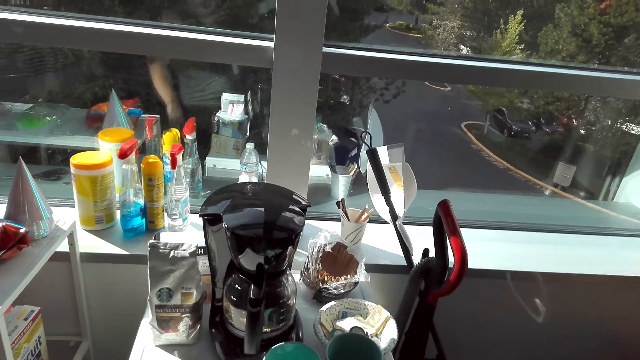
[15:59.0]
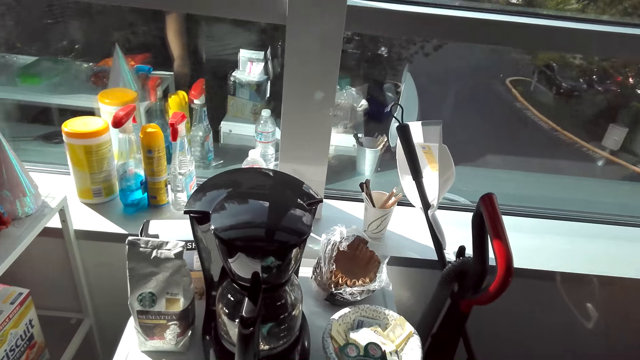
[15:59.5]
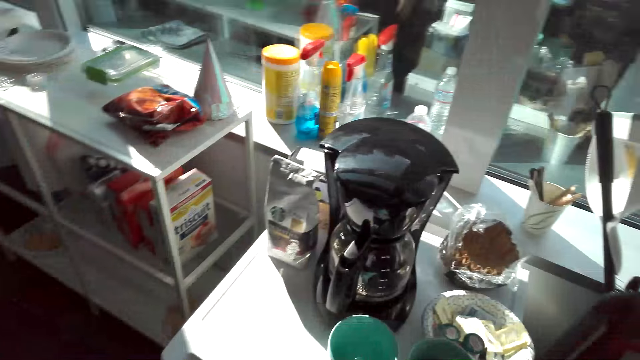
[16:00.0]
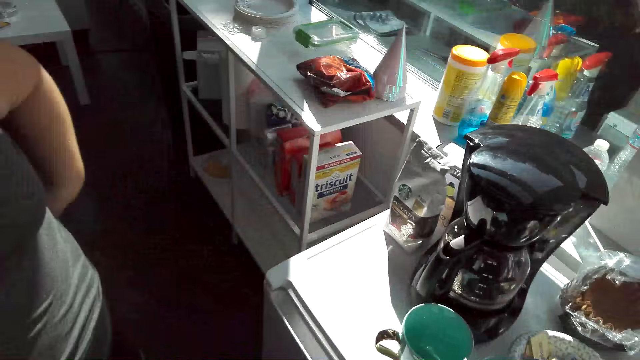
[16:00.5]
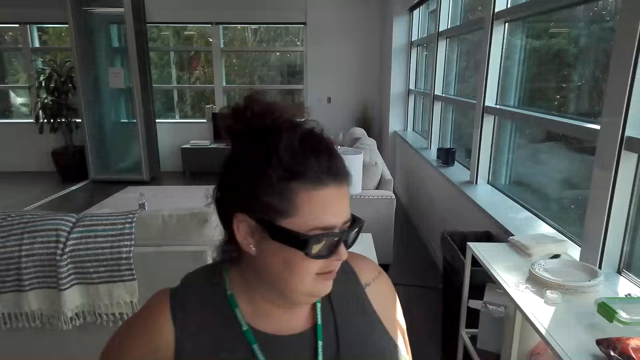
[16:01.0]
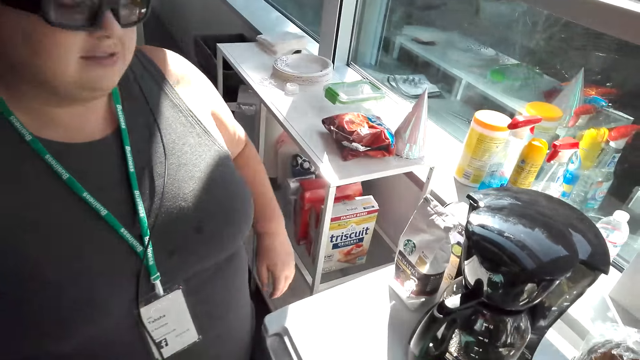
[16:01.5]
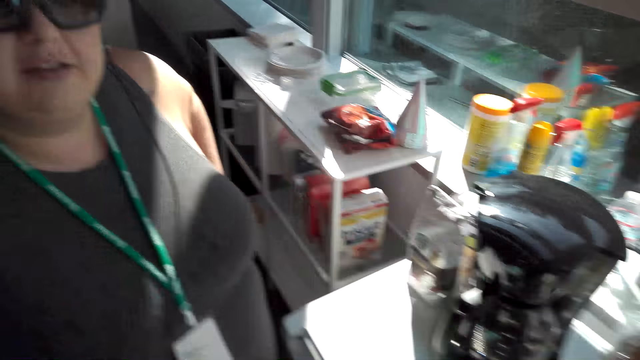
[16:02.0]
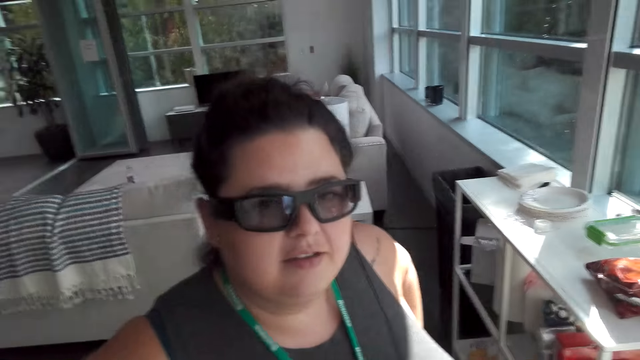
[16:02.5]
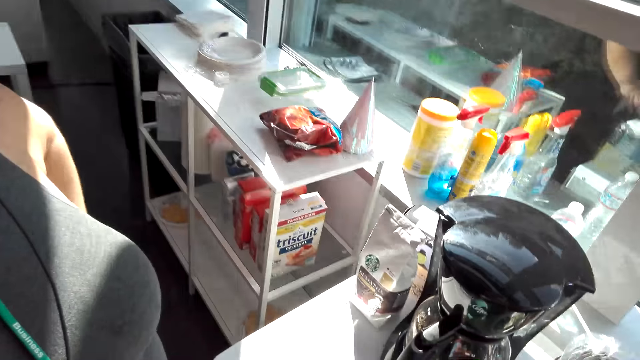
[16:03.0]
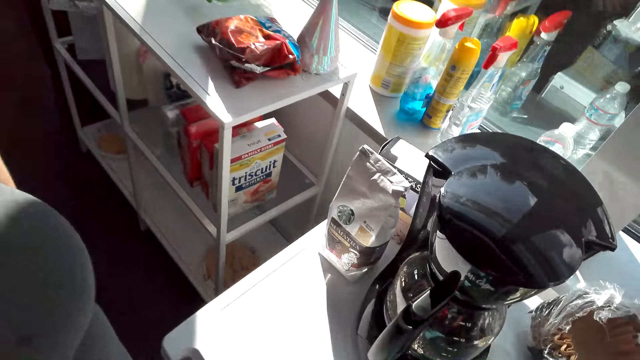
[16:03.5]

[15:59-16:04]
A woman converses with another woman.

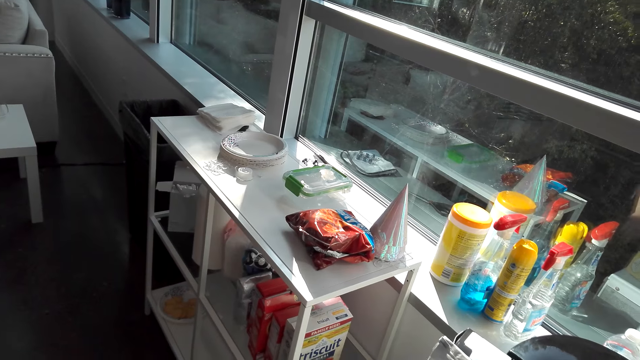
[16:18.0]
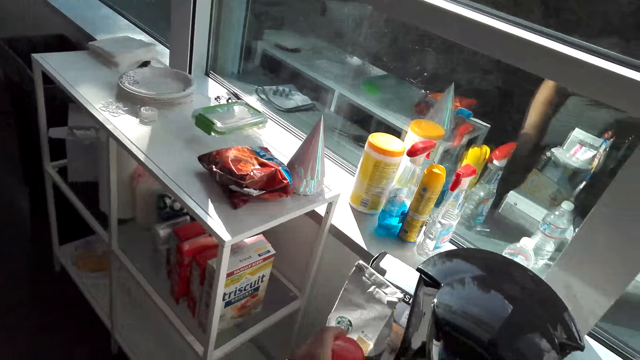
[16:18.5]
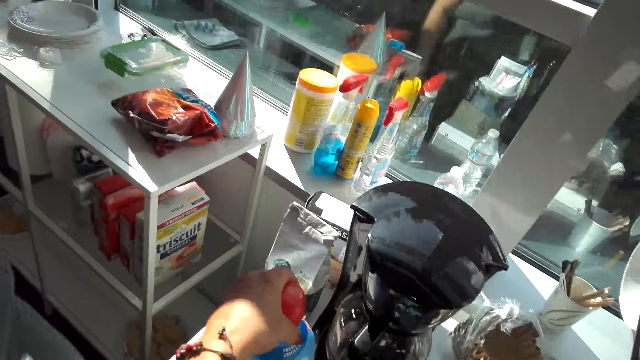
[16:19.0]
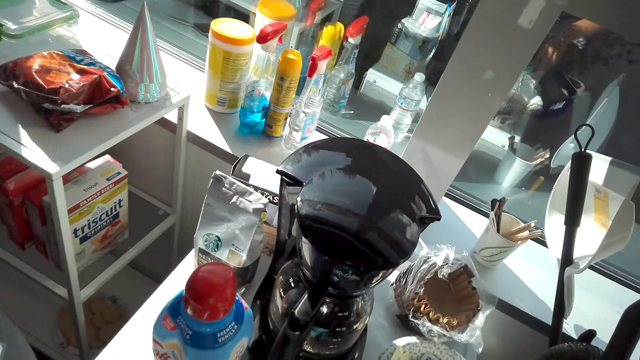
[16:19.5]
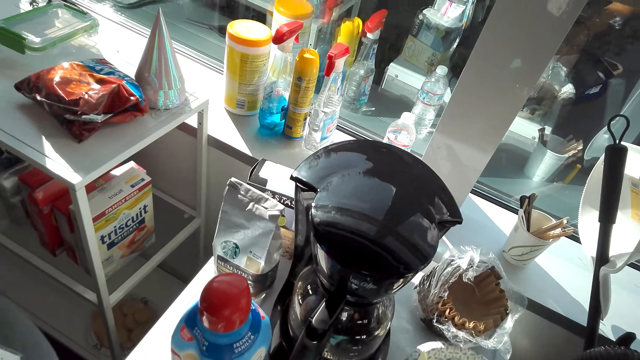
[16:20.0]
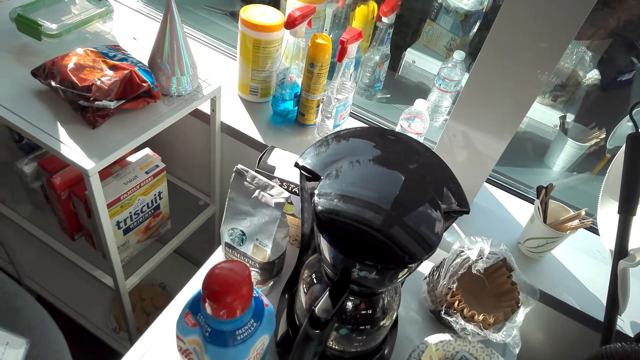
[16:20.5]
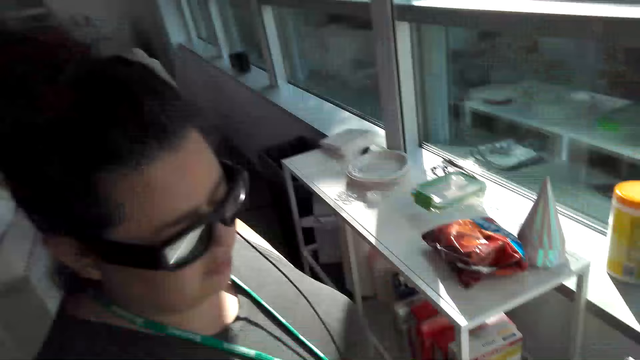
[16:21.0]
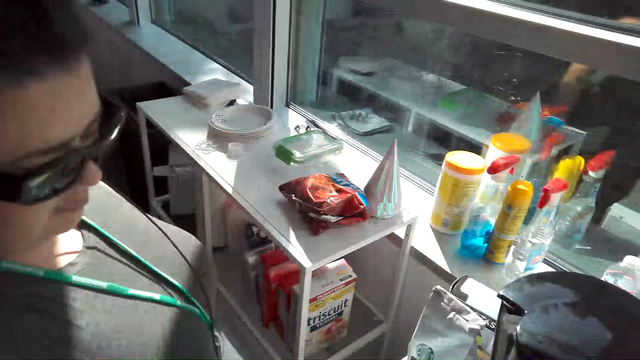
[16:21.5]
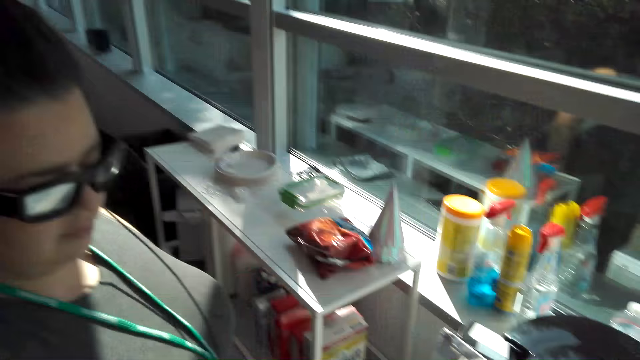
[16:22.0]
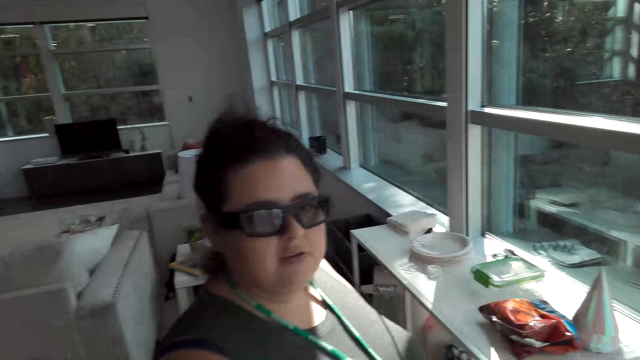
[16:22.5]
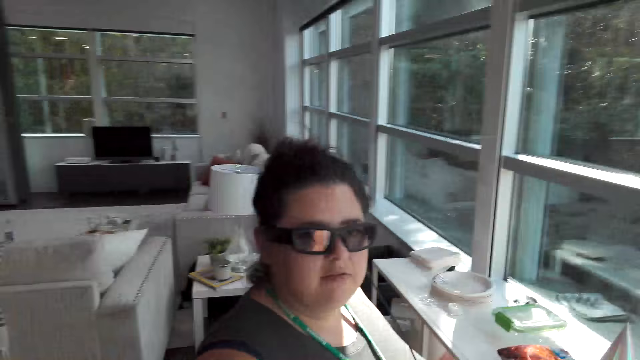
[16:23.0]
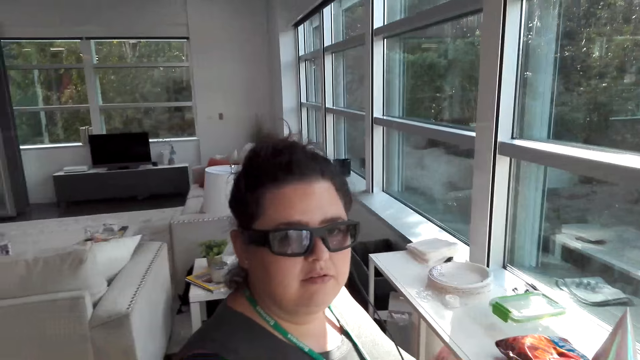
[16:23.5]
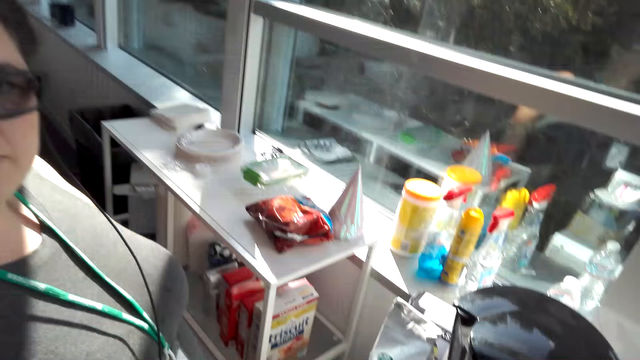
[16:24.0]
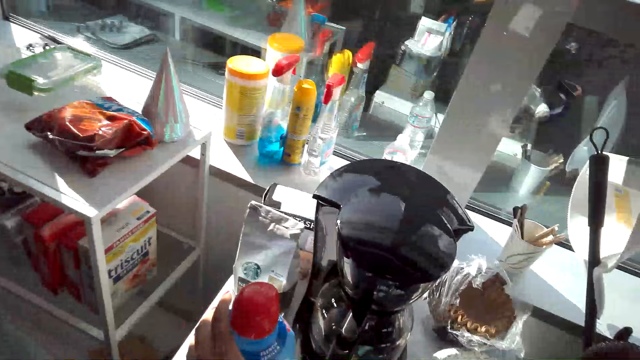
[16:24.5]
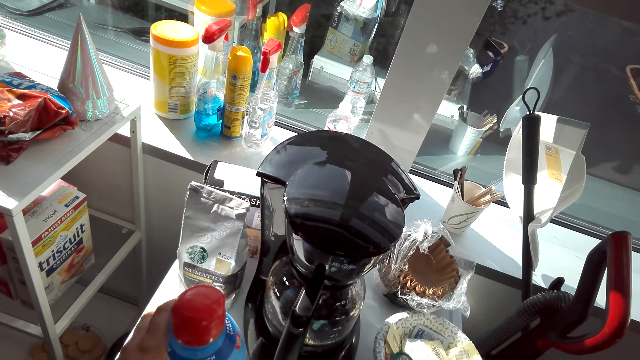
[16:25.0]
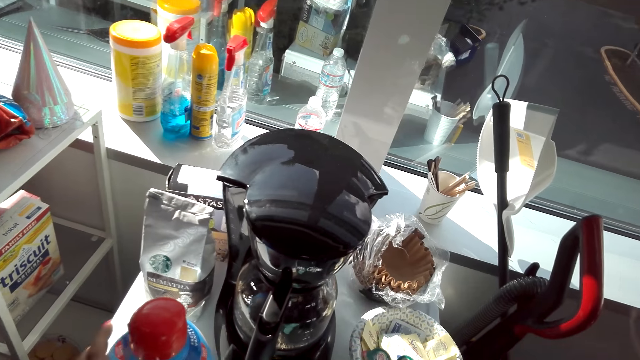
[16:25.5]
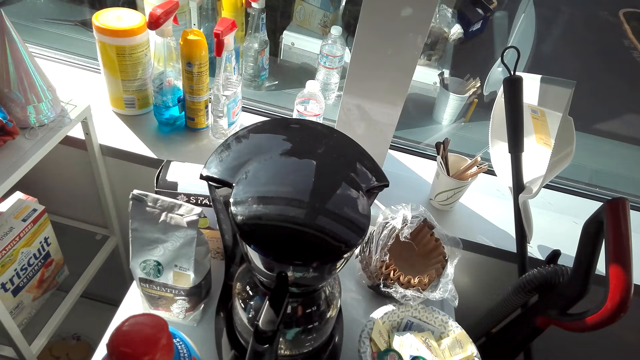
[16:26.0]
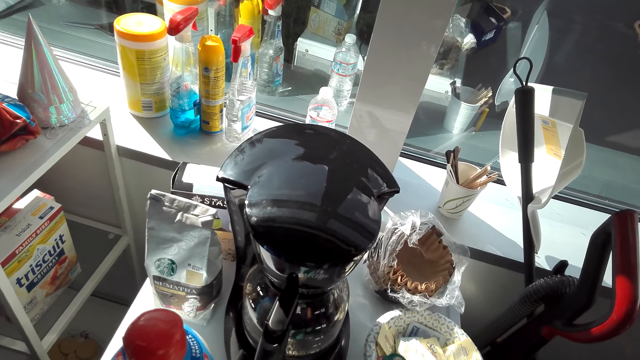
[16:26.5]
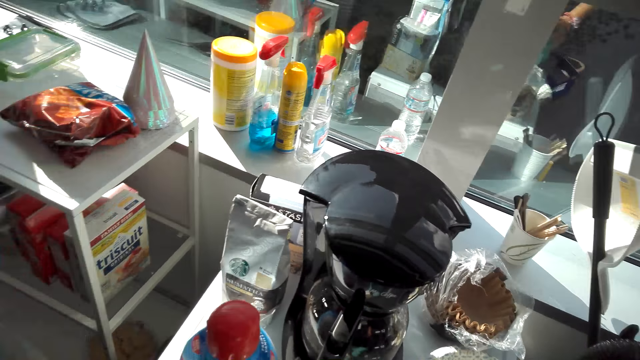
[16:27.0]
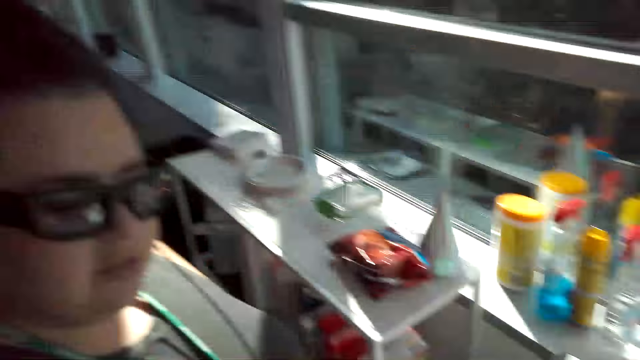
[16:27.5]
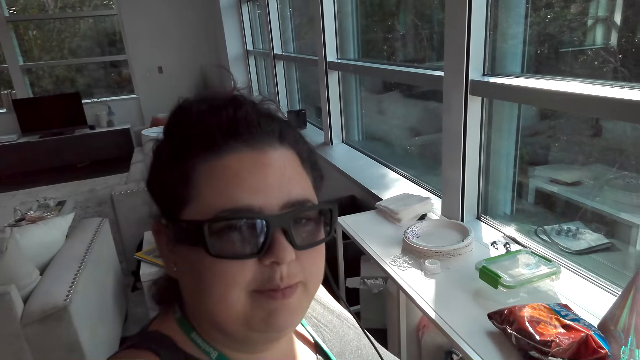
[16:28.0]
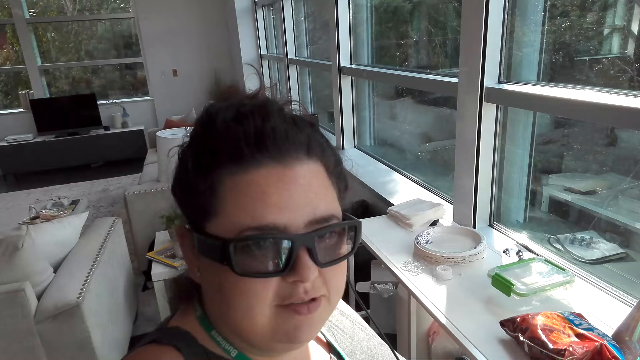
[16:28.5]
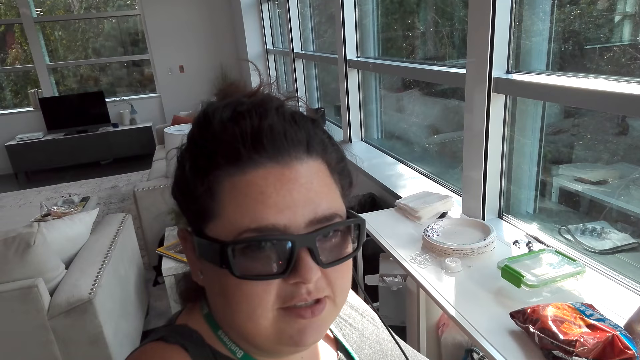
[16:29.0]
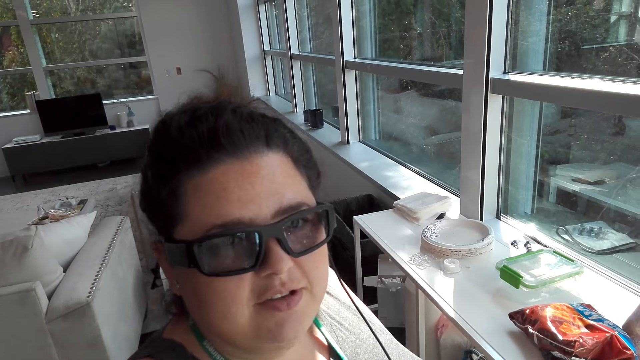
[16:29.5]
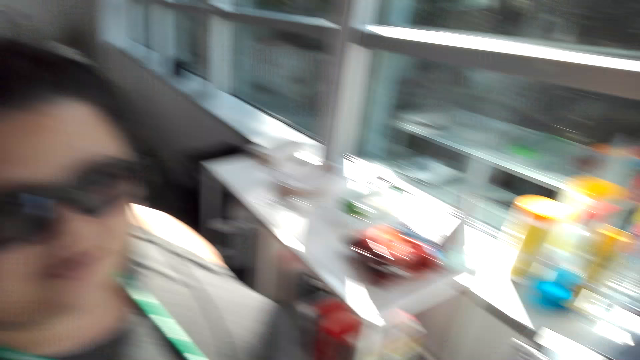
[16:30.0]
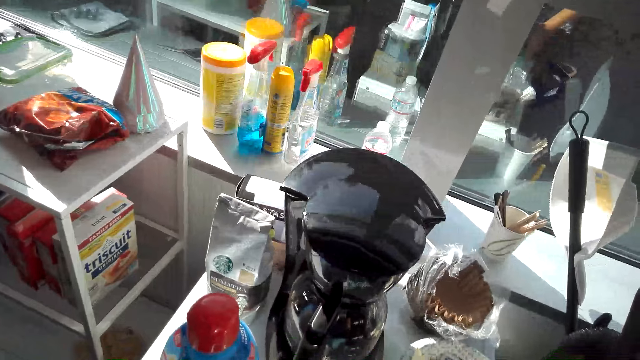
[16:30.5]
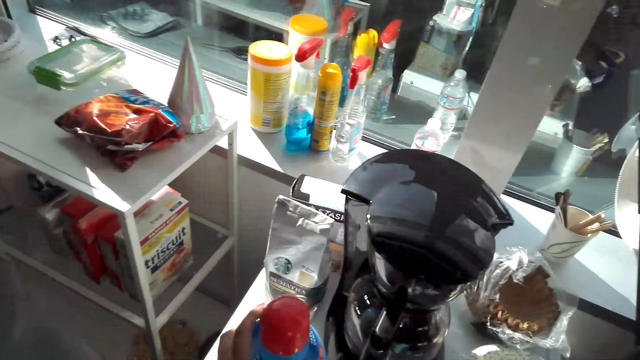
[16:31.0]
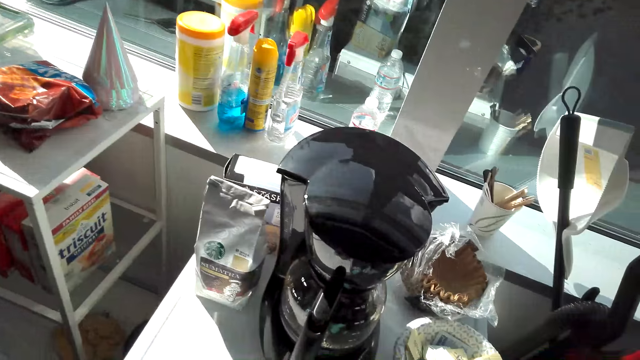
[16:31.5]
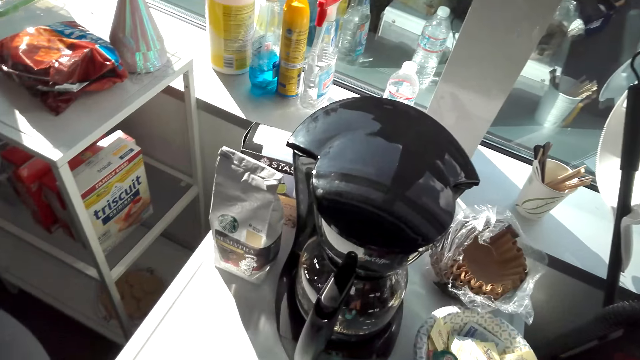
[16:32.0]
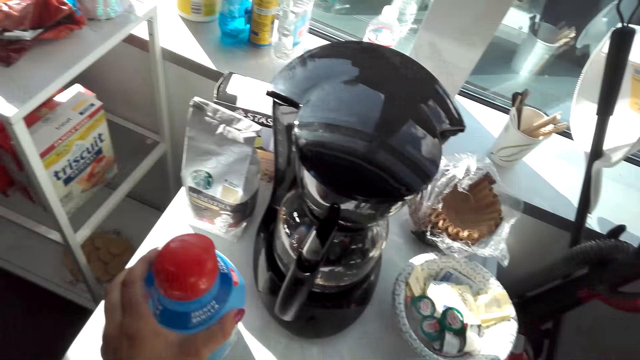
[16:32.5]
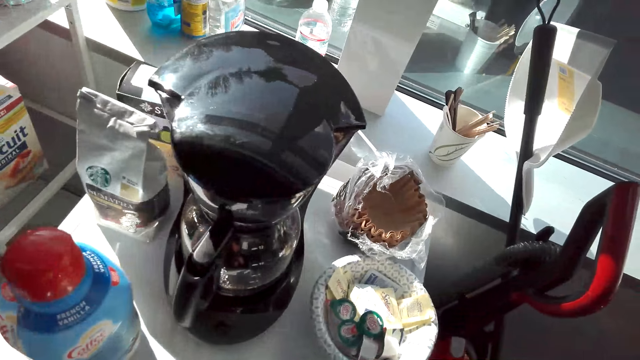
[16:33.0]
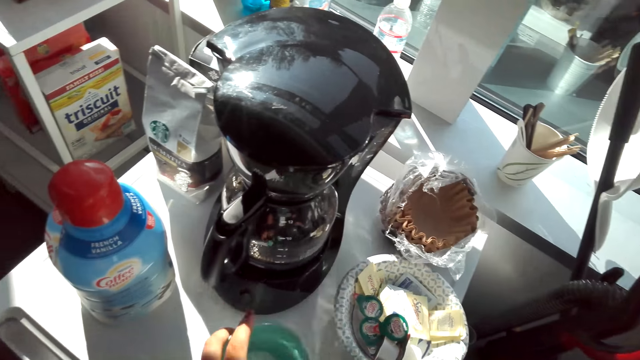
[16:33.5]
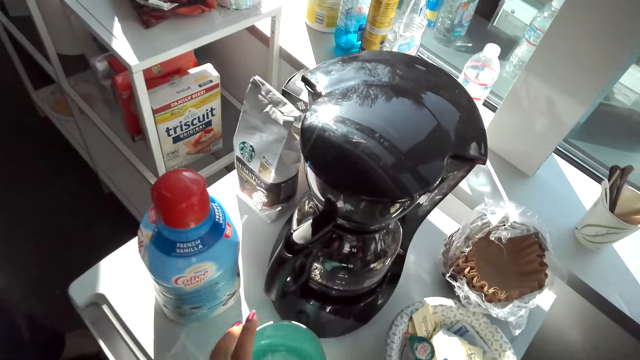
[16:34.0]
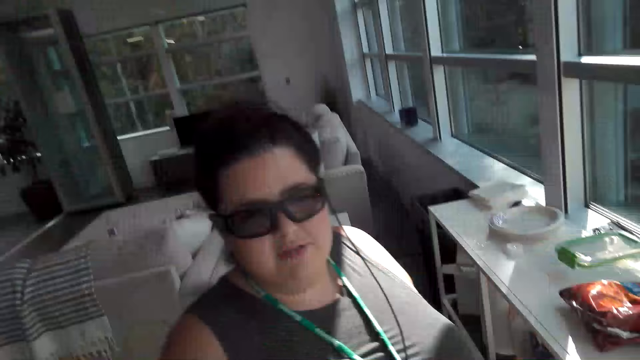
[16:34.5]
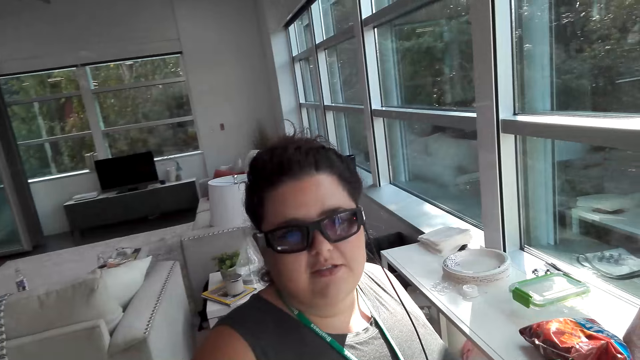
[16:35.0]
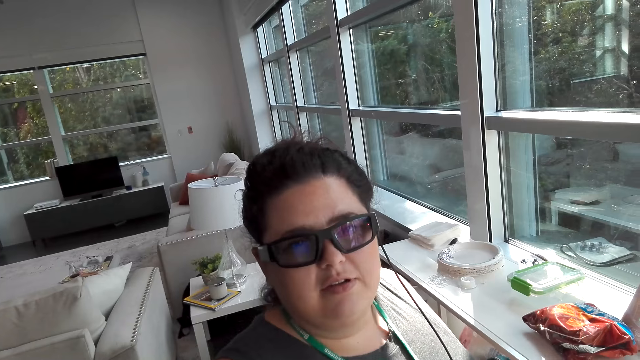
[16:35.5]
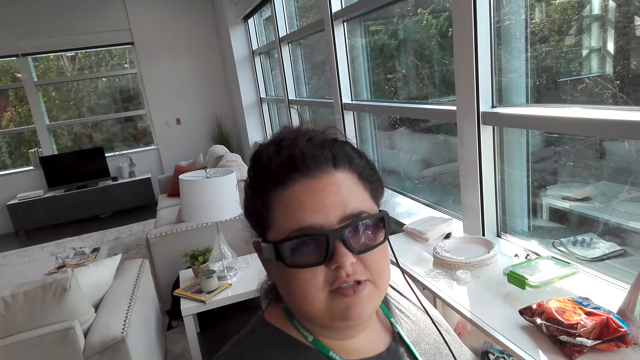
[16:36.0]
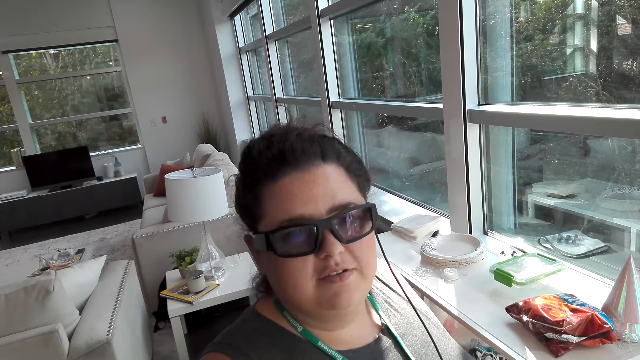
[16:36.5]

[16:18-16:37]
The camera wearer places the creamer on the table. A woman holds a bottle of milk on her hand. Another woman converses with the first woman. The first woman removes her hand from the bottle. The other woman converses with the first woman.
